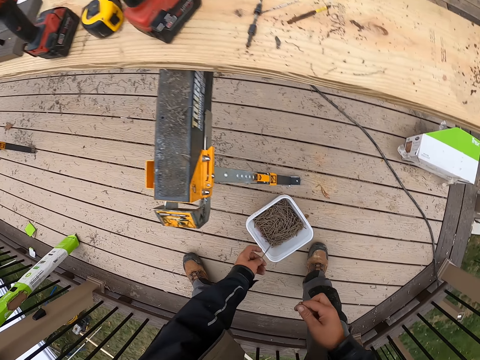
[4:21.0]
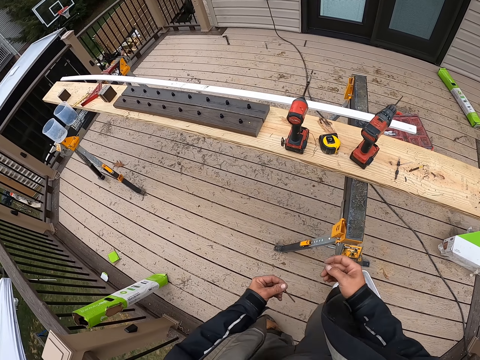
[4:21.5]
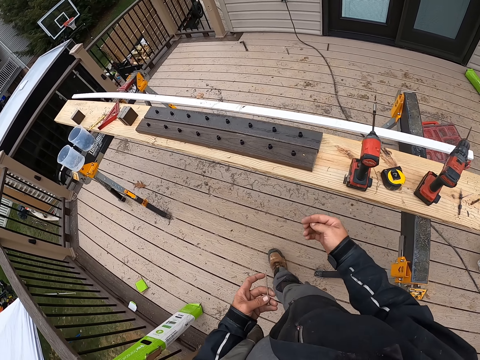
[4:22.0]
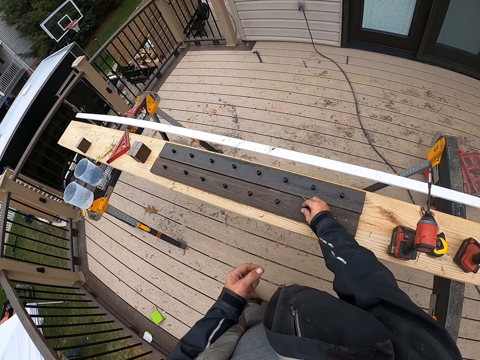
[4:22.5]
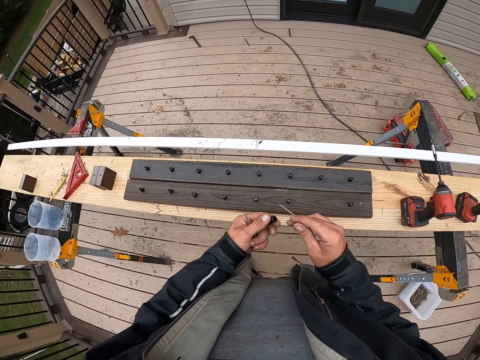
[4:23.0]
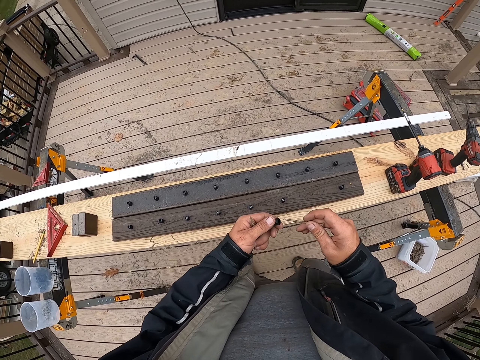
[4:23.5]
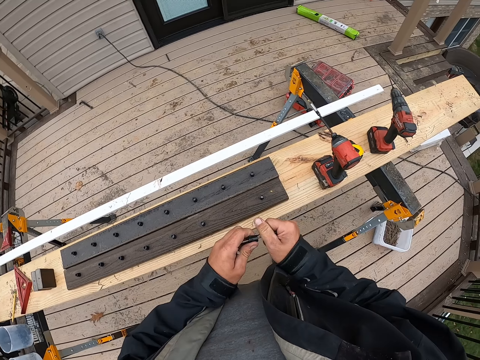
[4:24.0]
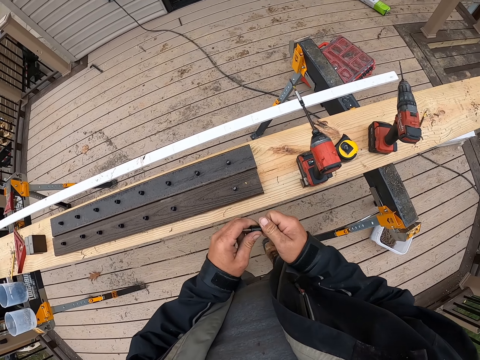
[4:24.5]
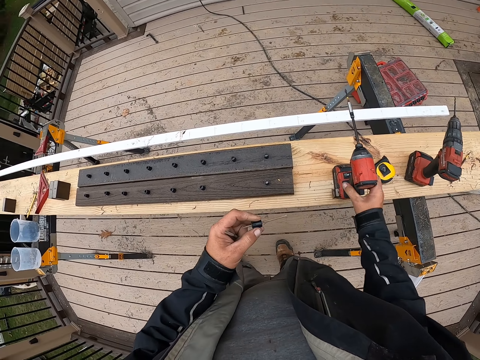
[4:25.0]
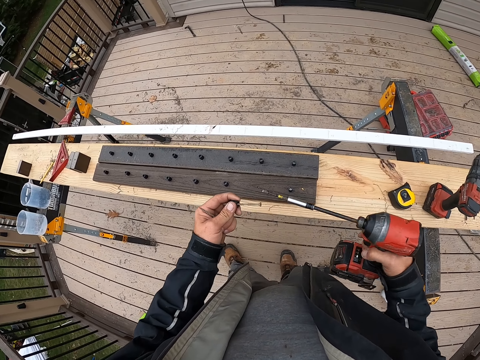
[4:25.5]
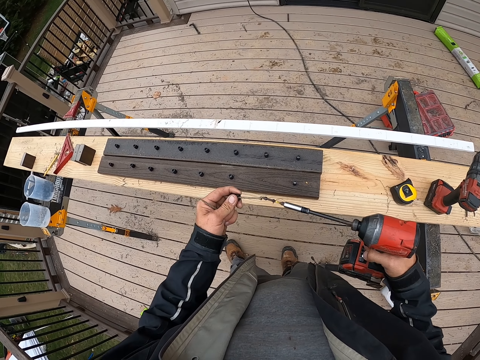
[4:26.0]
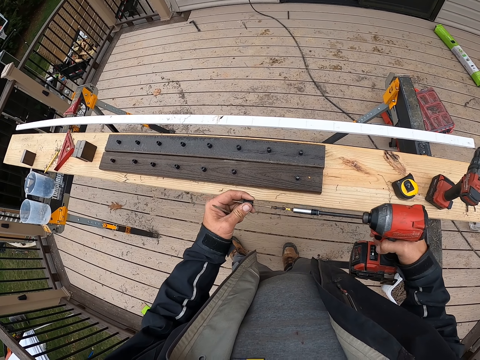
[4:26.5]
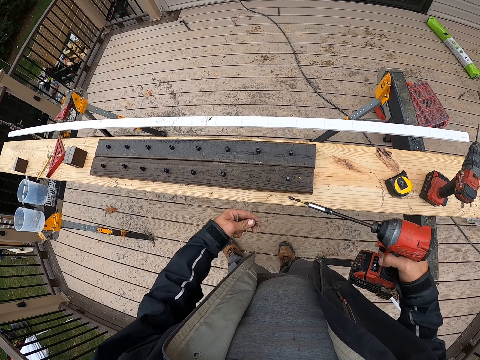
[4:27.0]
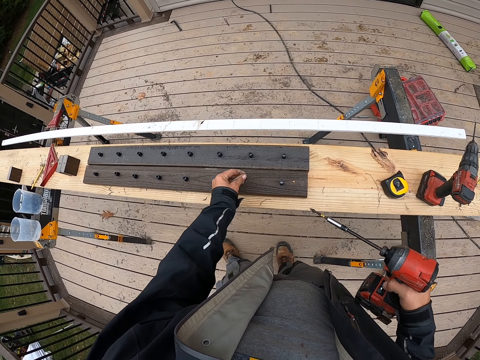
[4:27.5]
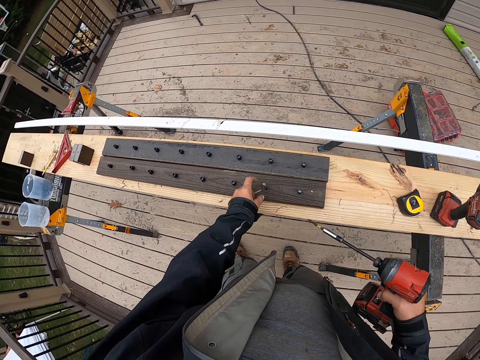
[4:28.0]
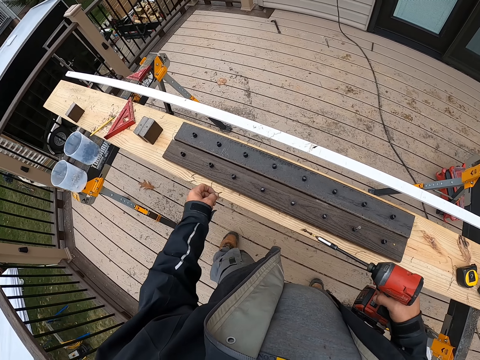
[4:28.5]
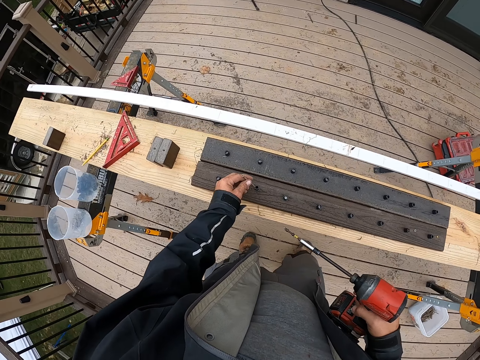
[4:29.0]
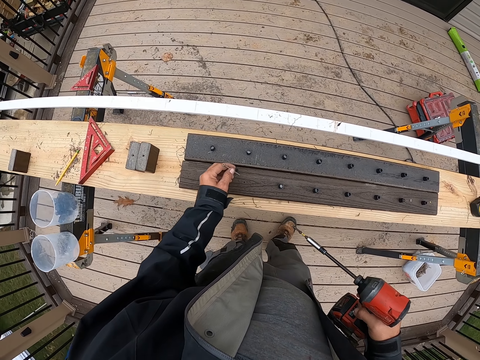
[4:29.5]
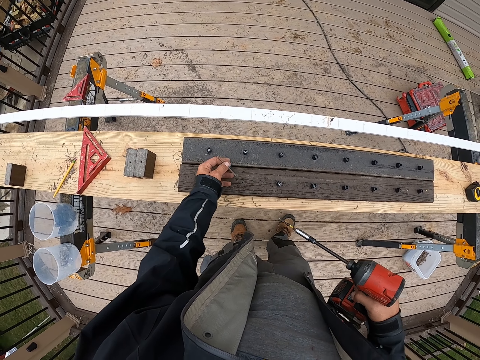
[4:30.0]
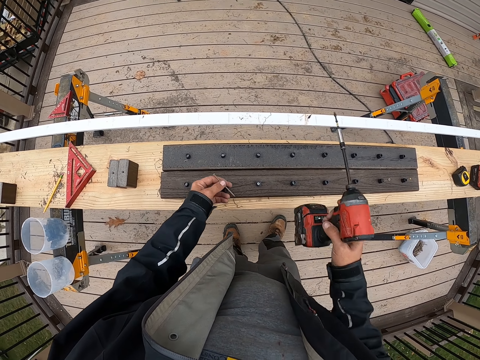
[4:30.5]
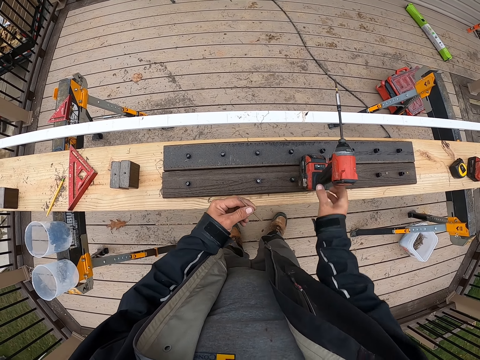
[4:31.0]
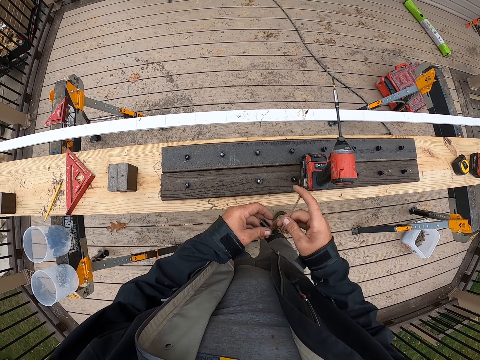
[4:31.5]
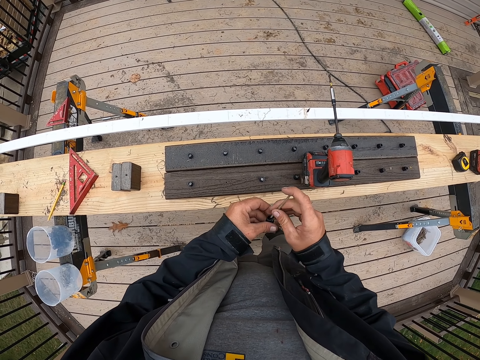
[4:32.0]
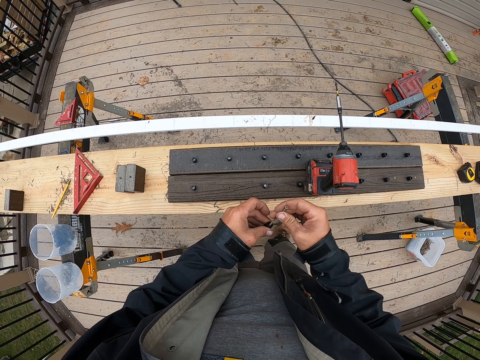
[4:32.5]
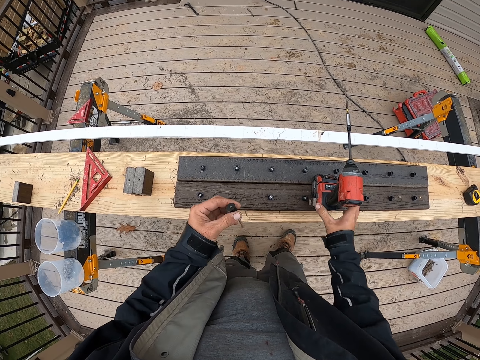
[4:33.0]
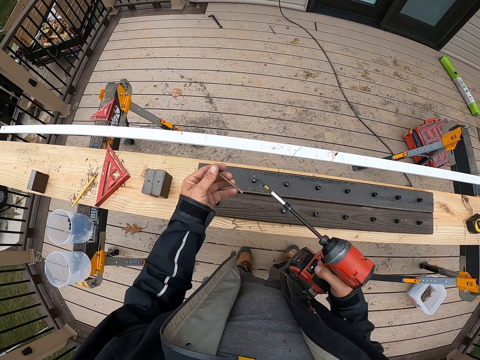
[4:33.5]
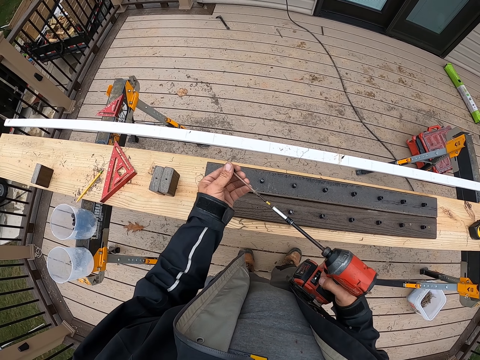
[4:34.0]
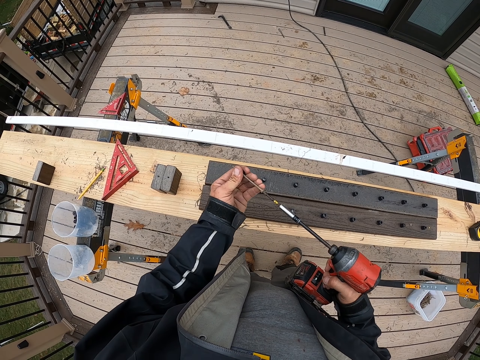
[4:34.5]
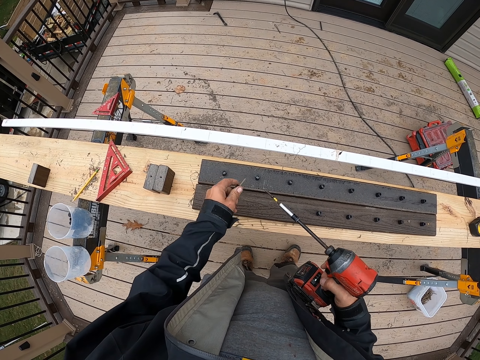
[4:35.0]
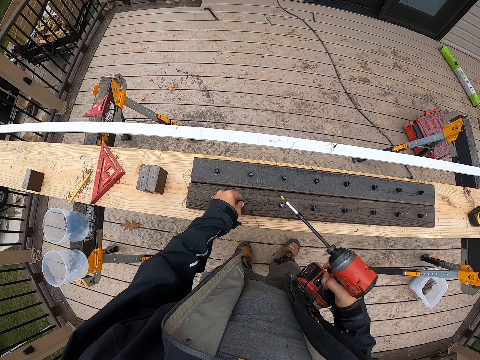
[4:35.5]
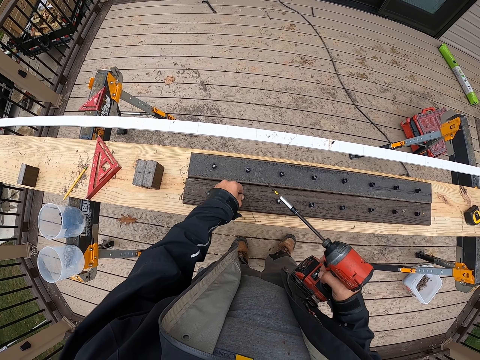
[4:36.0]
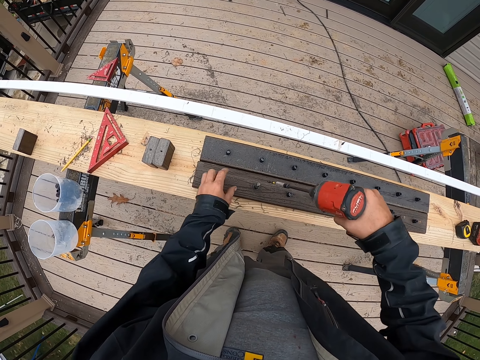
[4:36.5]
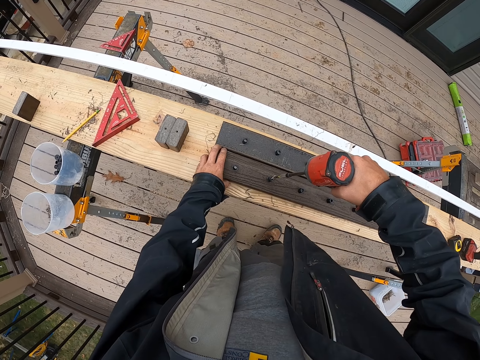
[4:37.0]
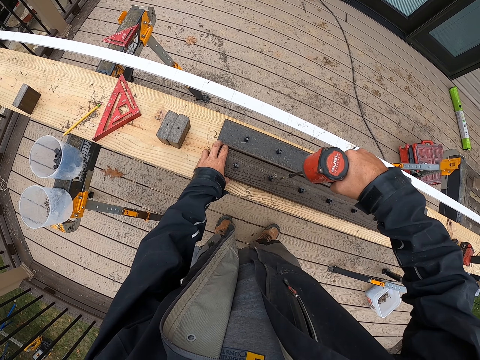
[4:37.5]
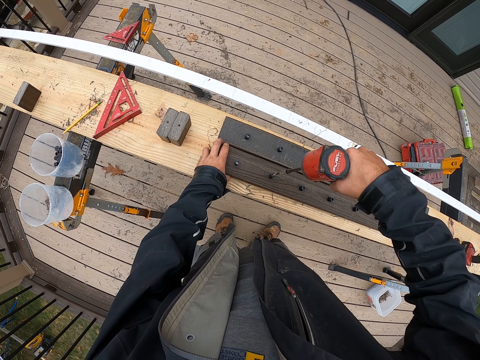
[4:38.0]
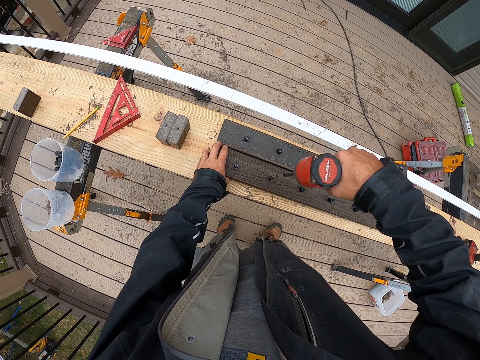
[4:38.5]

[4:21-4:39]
The camera wearer walks towards the rail. They pick up a plastic piece. They fit the nail in. They pick up a drill. They fix drills. They drill the nail. They move the nail on the rail and put the plastic down. They put down the driller. They pick up a plastic piece. They fit the nail in. They drill the nail. They pick up the drill. They fix drills. They drill on the wood. They put the plastic down. They drill the nail in.

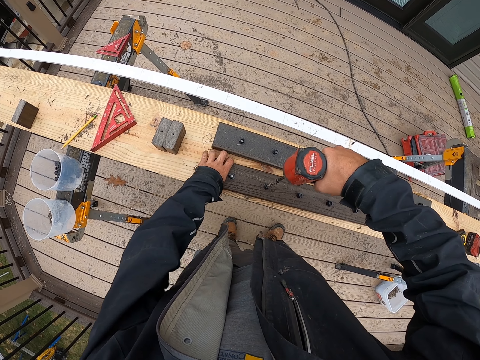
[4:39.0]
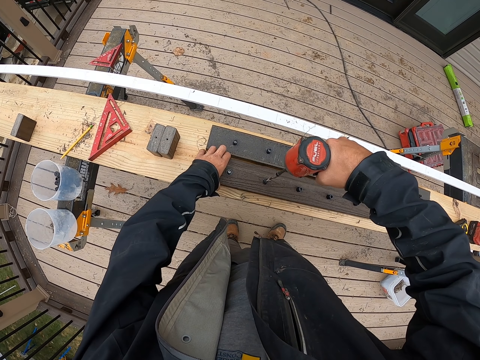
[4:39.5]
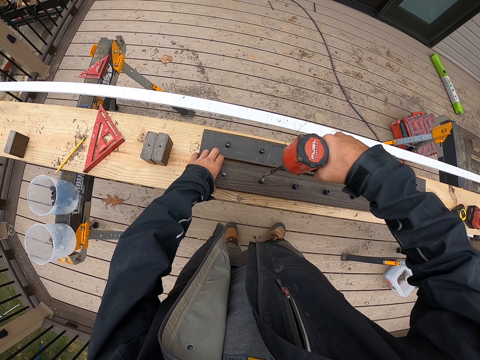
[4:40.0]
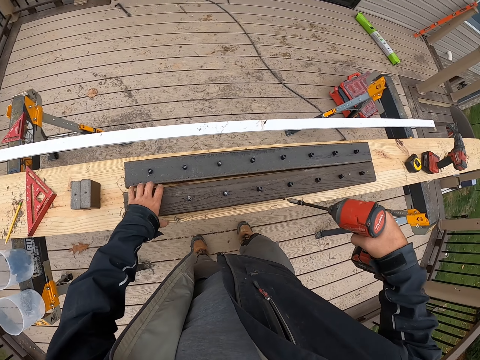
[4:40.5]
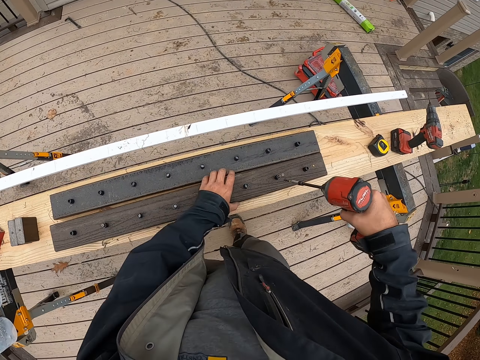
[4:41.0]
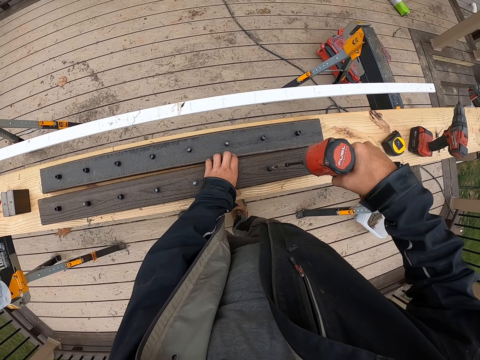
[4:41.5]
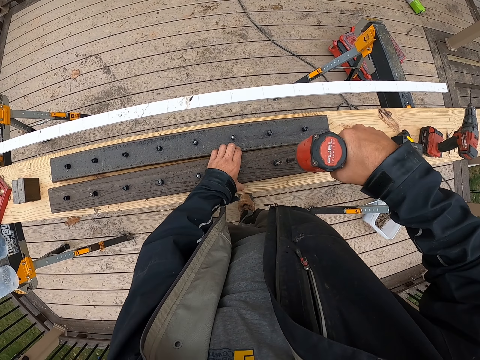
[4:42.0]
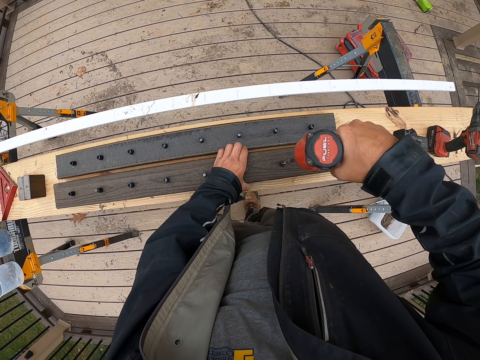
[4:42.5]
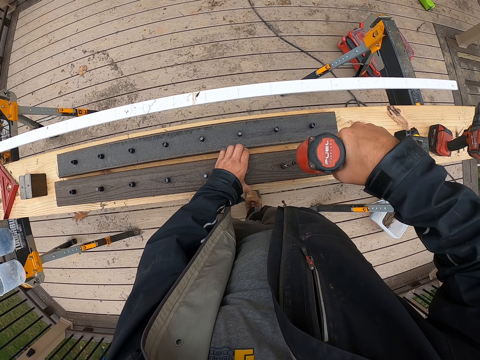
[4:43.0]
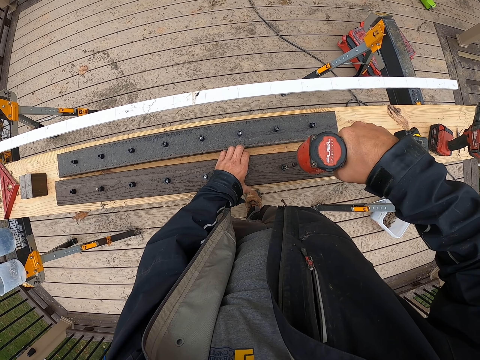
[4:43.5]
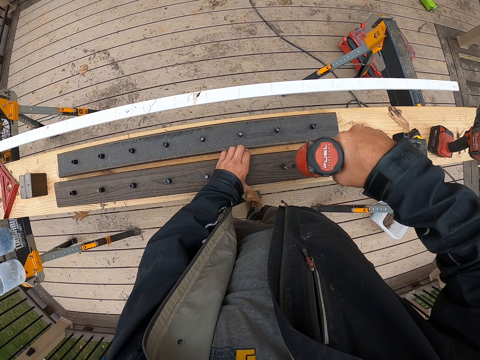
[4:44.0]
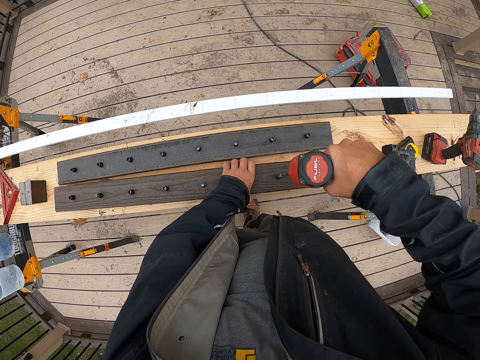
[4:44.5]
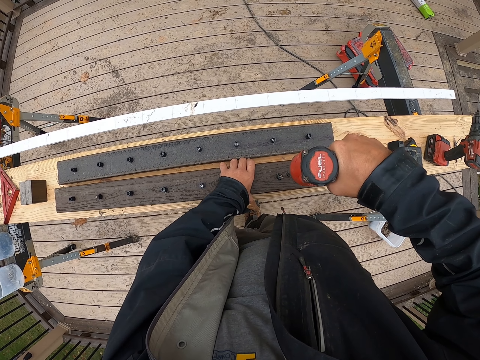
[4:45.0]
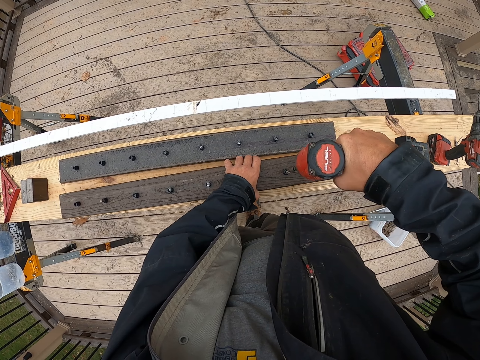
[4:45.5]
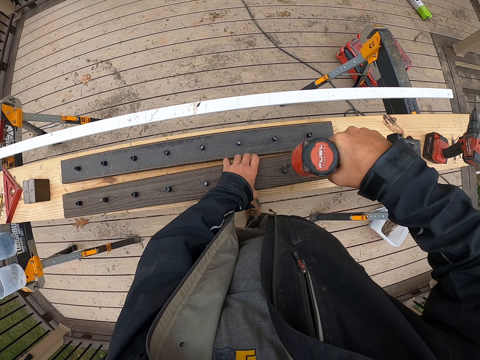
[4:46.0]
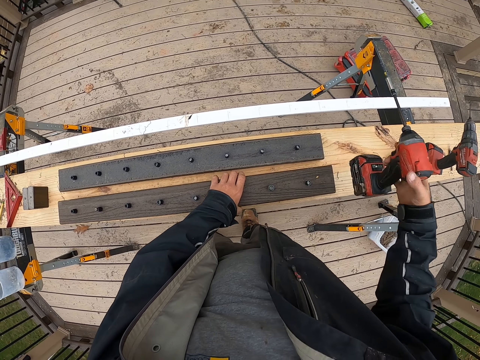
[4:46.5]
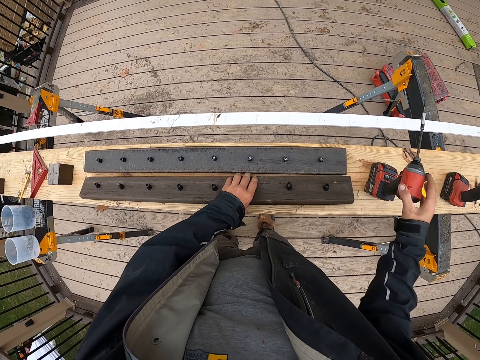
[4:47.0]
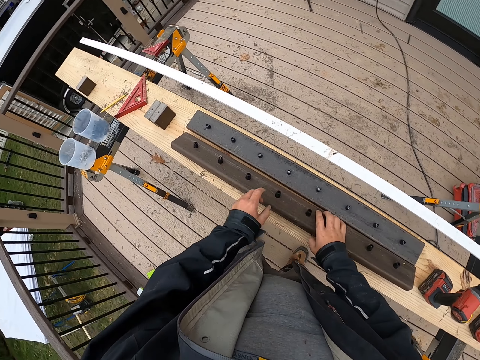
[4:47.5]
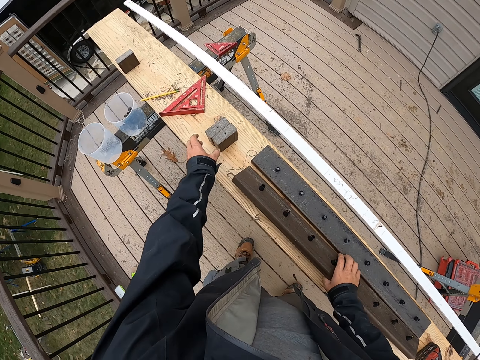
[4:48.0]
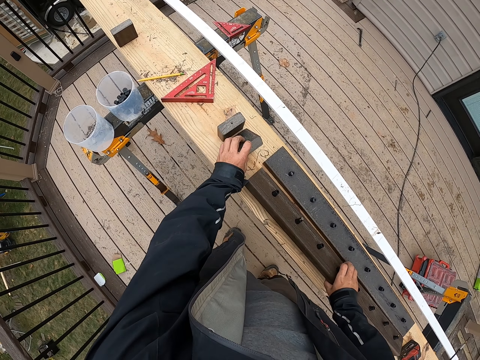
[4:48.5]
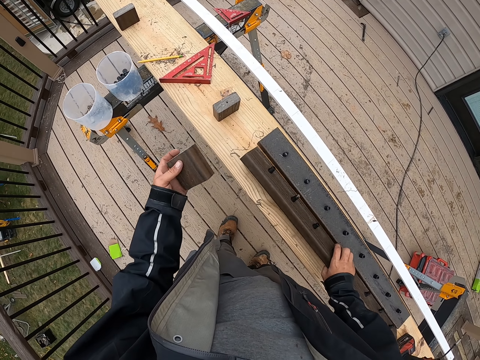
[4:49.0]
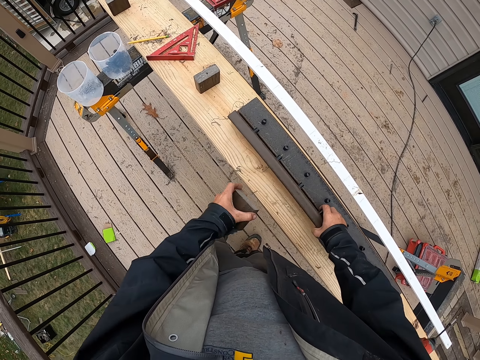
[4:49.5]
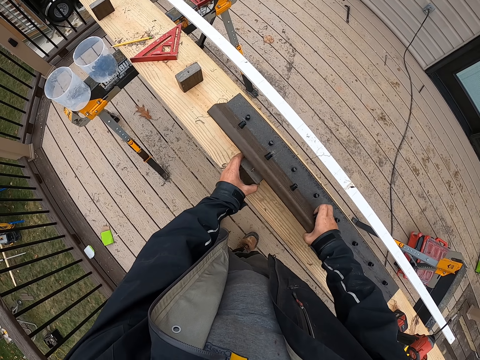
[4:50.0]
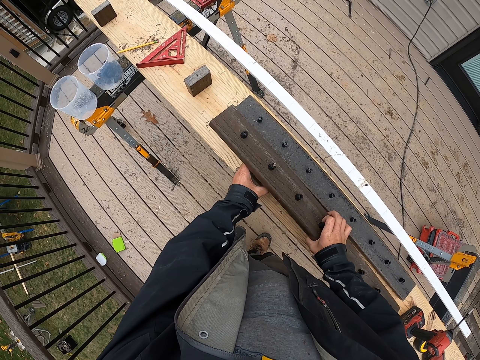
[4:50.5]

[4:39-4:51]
The camera wearer moves the wood. They move the drill. They drill the nail in. They put the soldering gun on a wooden platform. They pick up a small metal bar. They hold the rail. They put the small metal bar under the black plank.
